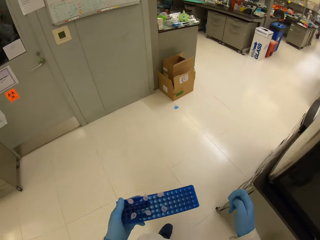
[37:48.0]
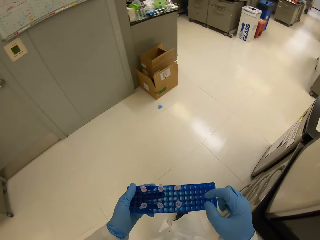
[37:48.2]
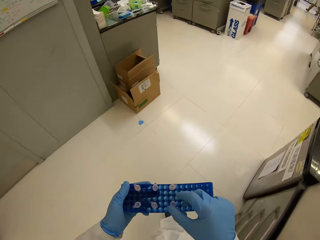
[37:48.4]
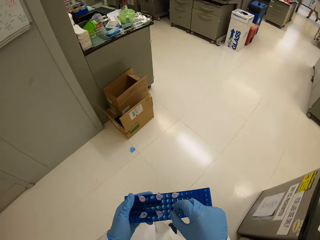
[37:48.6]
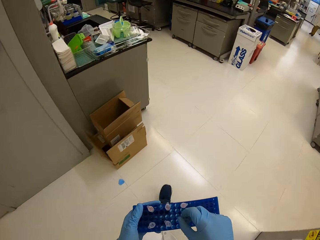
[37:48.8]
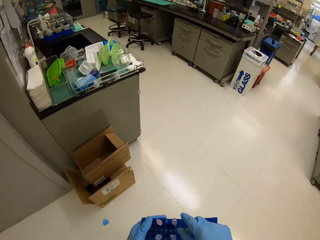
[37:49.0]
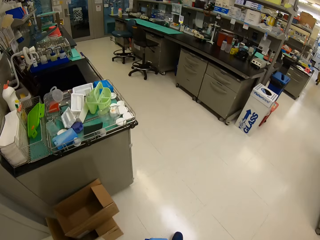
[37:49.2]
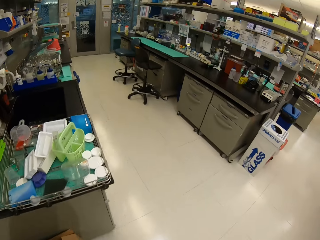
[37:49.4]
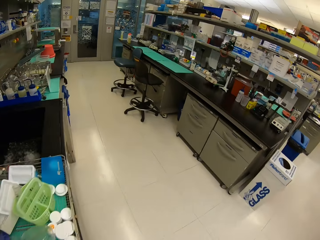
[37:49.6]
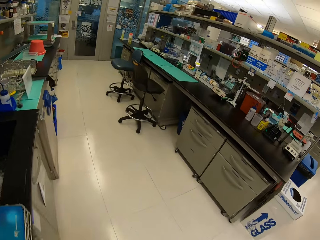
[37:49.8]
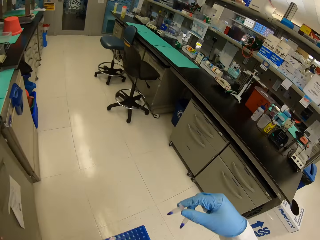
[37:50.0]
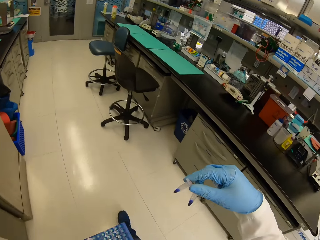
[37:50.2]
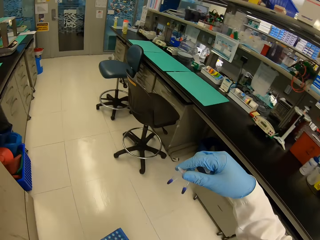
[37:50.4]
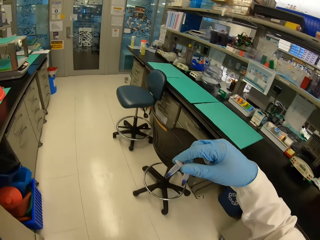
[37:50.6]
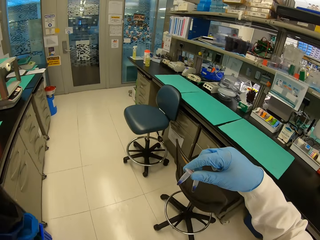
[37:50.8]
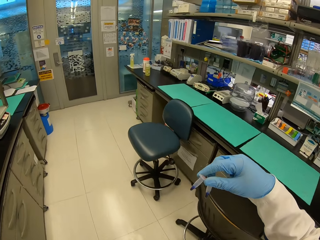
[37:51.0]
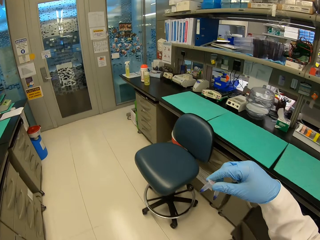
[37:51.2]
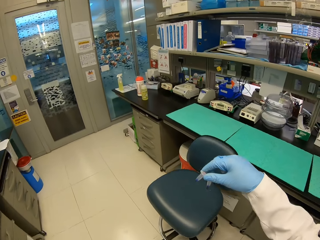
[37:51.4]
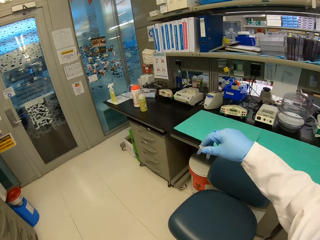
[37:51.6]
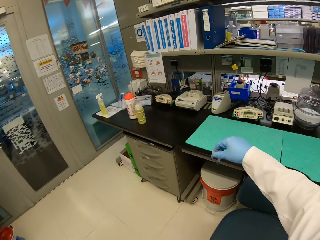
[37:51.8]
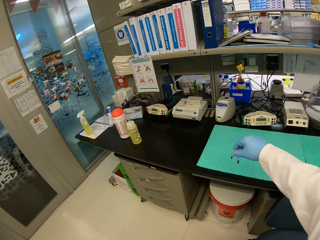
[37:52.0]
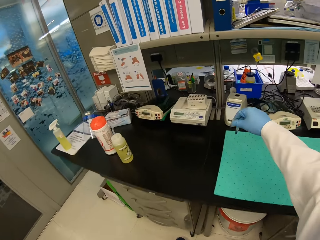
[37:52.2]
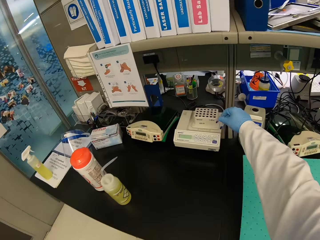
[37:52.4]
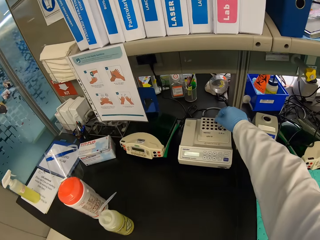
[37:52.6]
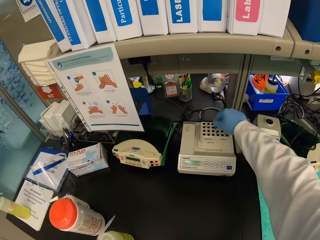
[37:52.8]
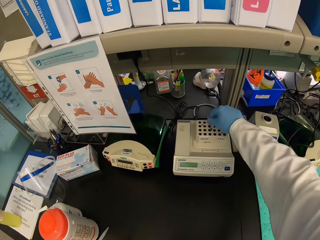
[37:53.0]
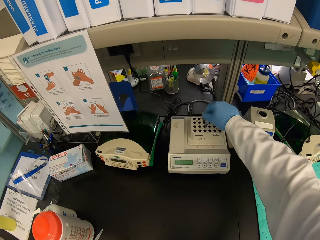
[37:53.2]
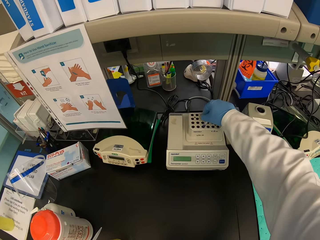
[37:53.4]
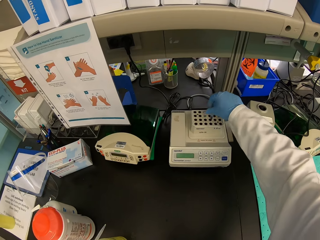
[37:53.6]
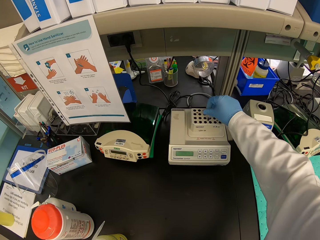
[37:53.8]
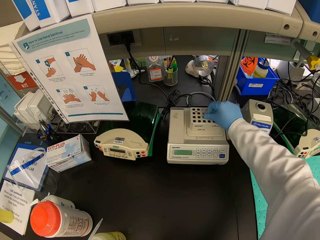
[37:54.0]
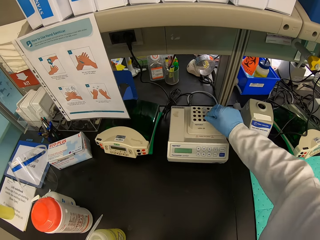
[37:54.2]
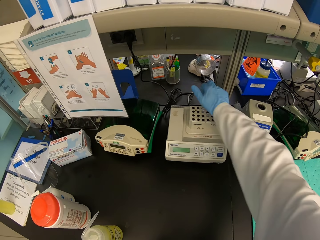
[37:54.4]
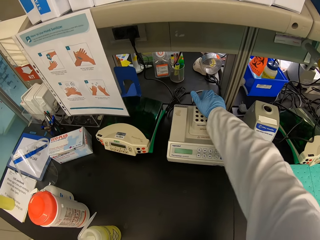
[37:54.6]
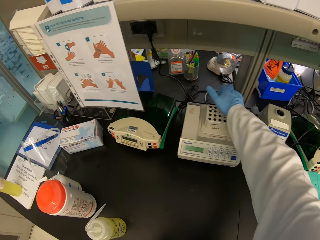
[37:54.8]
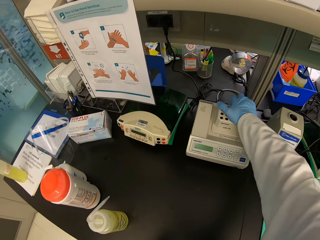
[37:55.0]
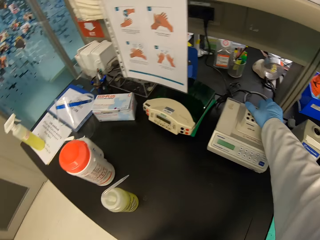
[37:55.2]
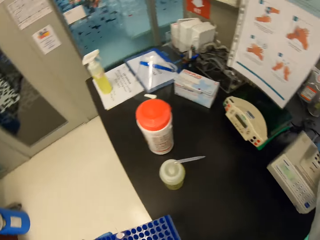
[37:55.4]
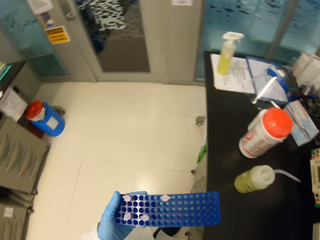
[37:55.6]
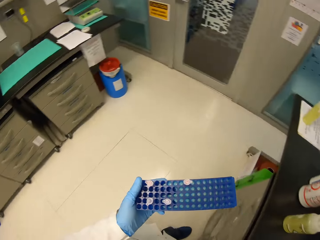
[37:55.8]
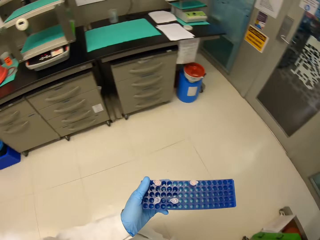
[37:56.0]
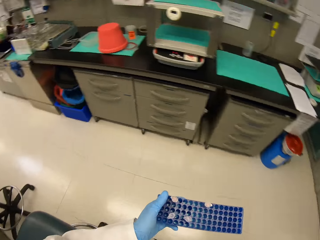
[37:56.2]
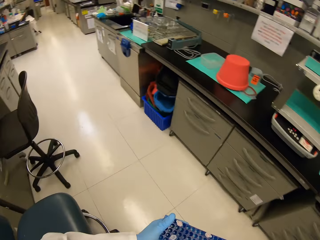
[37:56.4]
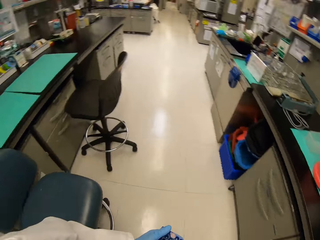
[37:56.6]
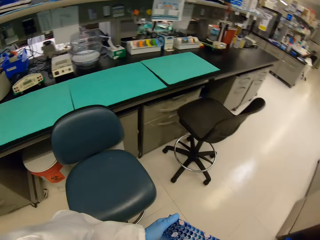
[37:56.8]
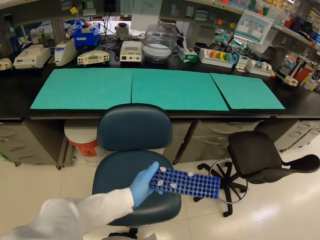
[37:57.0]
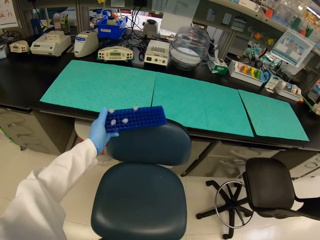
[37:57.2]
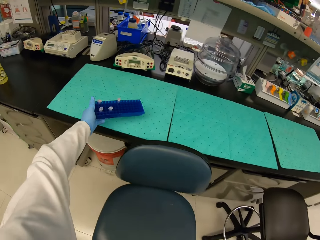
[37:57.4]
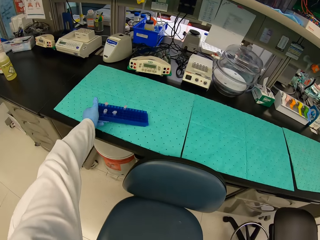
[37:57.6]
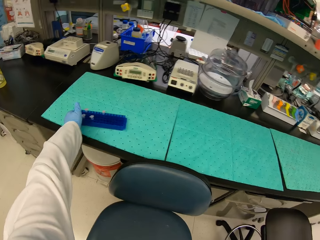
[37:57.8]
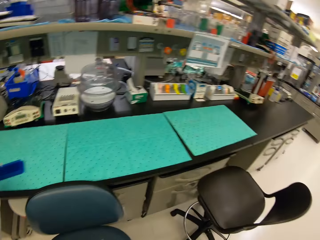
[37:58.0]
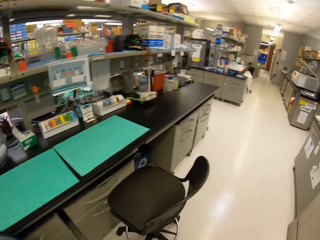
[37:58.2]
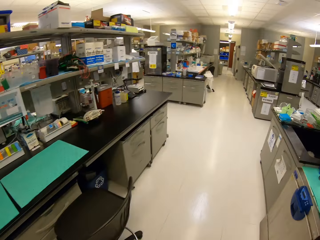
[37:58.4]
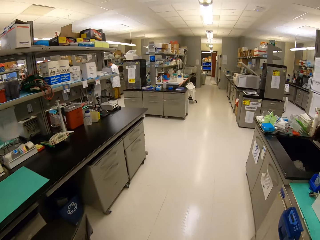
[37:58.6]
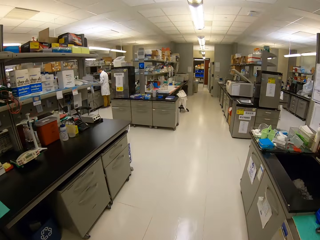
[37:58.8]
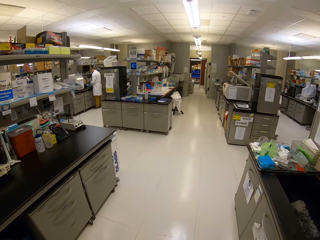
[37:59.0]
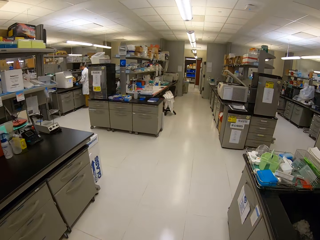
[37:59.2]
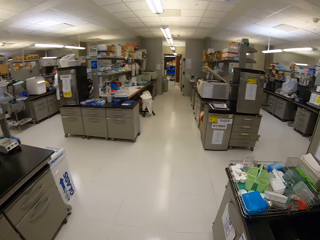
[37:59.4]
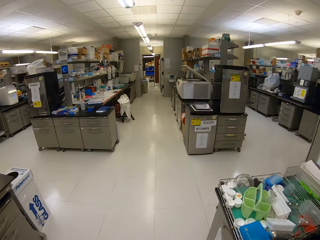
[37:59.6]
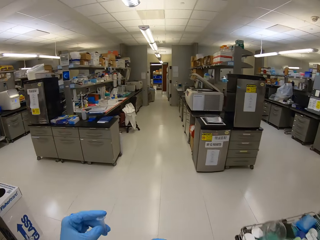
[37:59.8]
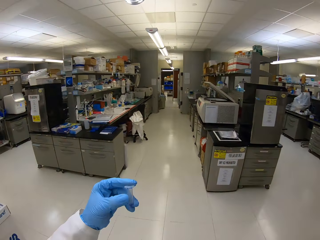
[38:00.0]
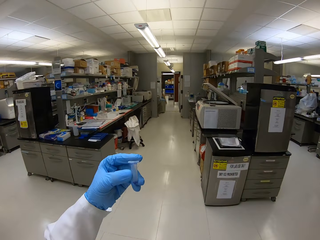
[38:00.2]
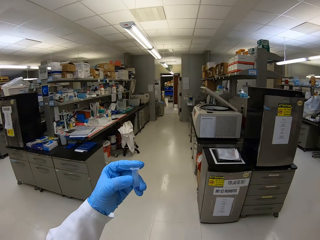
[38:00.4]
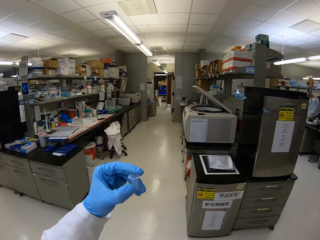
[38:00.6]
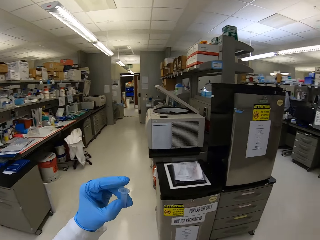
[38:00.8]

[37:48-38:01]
The camera wearer walks. They pick two test tubes or Eppendorf tubes from the blue test tube rack. They walk and check the Eppendorf tubes. They put the test tubes in a Cobas influenza machine or thermomixer. They look around. They put the blue test tube rack on the table. They walk around.

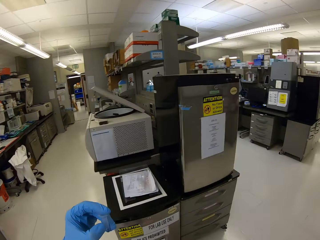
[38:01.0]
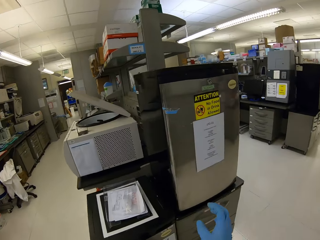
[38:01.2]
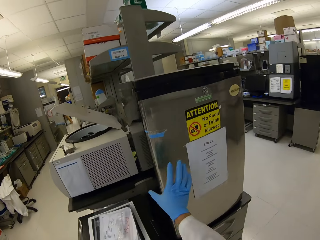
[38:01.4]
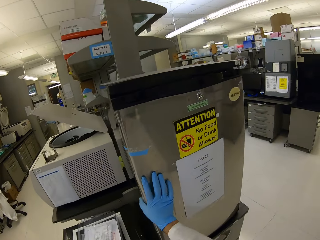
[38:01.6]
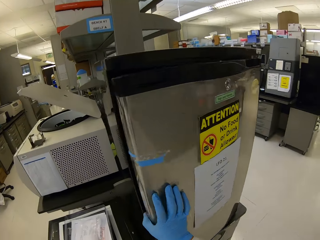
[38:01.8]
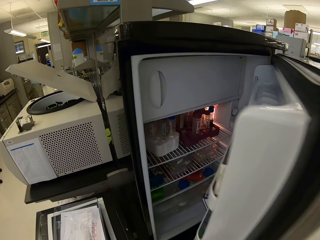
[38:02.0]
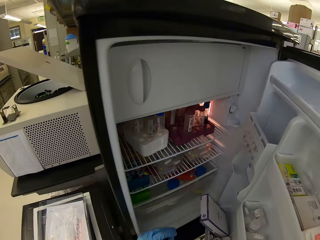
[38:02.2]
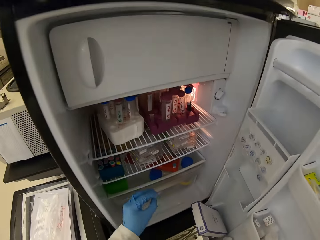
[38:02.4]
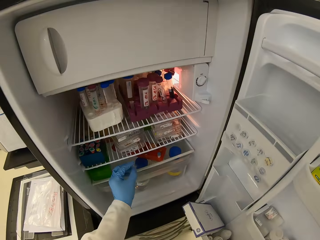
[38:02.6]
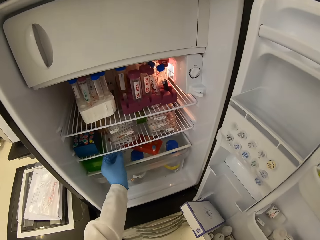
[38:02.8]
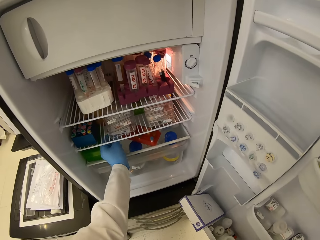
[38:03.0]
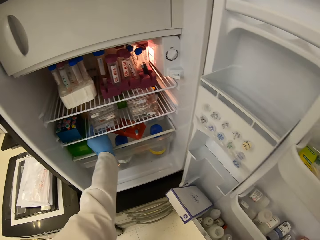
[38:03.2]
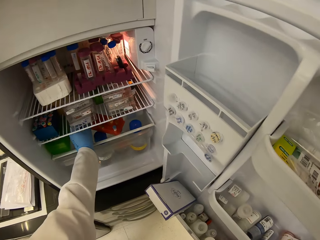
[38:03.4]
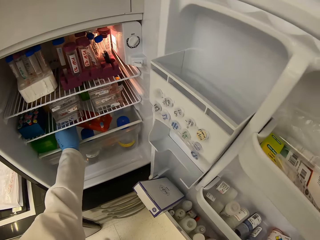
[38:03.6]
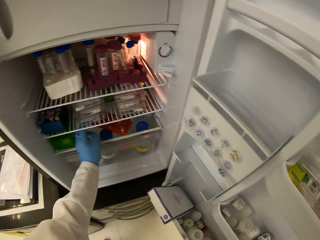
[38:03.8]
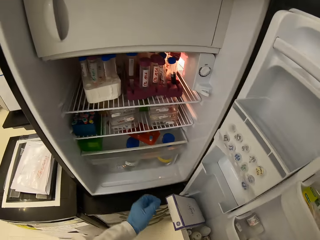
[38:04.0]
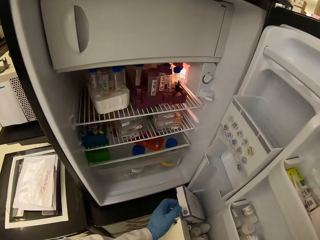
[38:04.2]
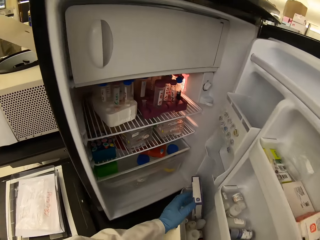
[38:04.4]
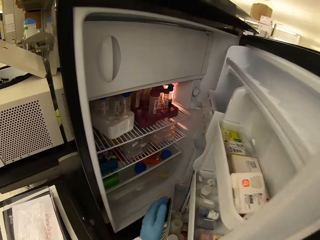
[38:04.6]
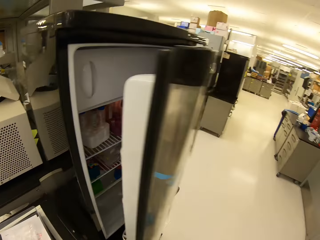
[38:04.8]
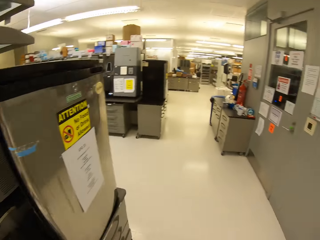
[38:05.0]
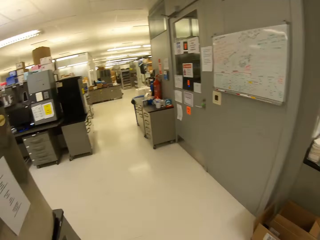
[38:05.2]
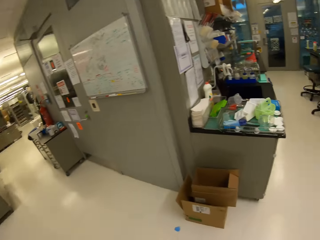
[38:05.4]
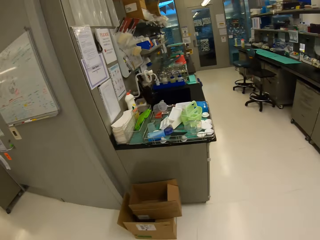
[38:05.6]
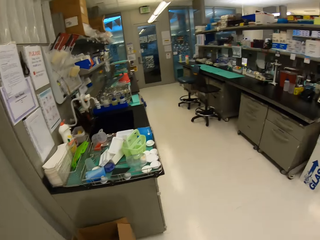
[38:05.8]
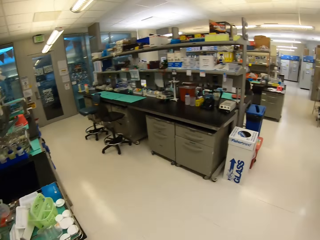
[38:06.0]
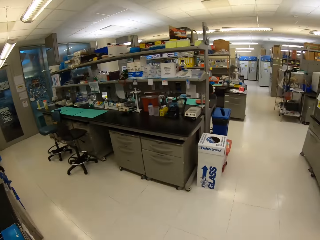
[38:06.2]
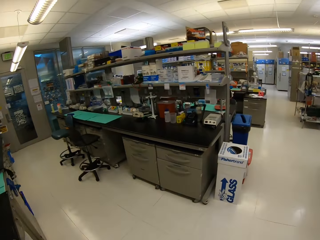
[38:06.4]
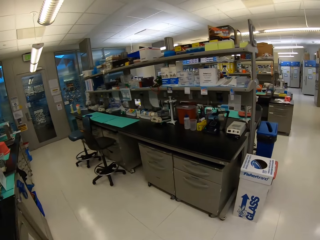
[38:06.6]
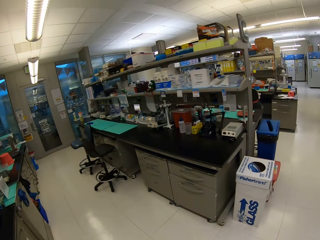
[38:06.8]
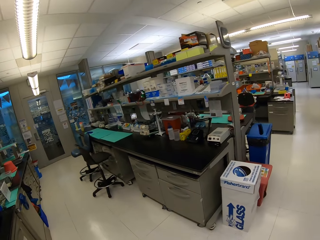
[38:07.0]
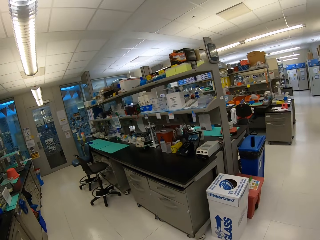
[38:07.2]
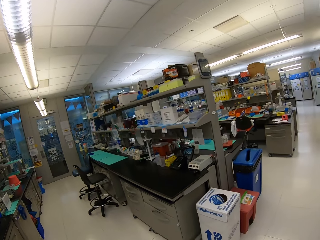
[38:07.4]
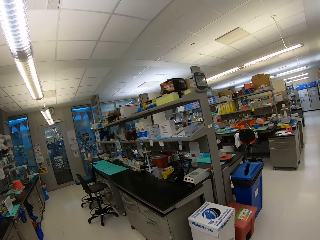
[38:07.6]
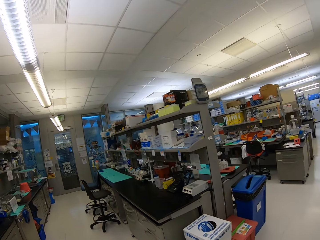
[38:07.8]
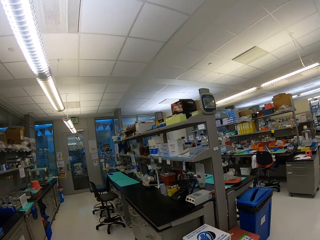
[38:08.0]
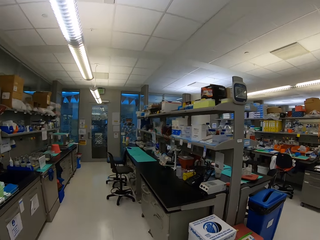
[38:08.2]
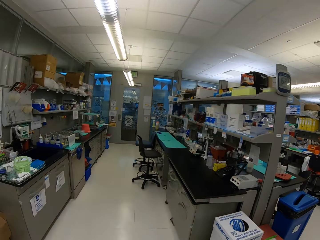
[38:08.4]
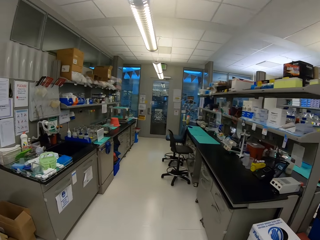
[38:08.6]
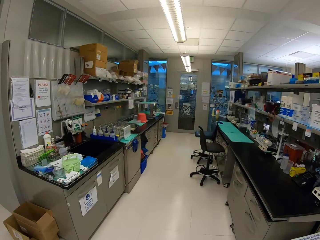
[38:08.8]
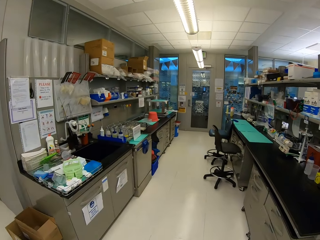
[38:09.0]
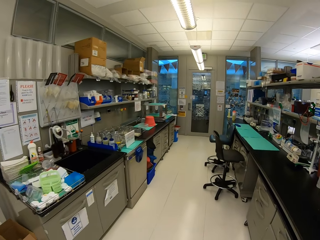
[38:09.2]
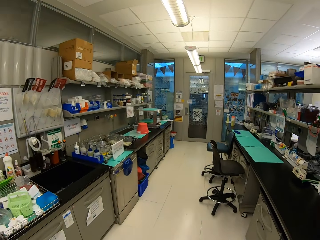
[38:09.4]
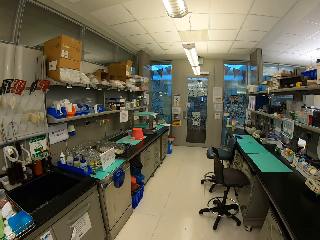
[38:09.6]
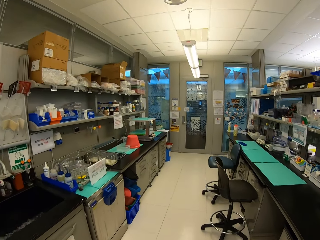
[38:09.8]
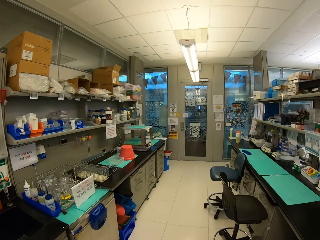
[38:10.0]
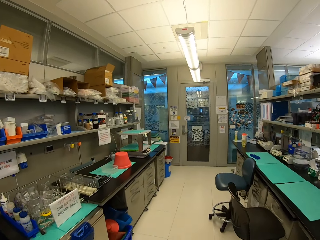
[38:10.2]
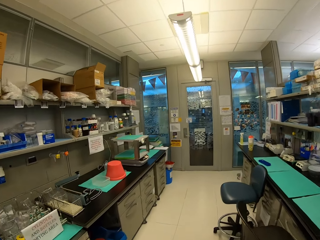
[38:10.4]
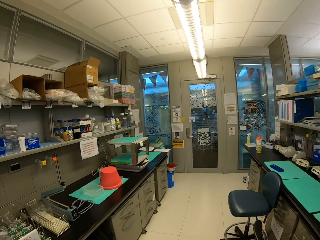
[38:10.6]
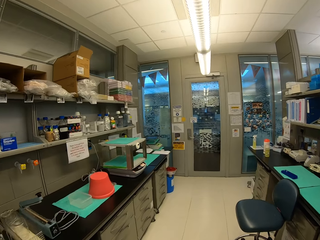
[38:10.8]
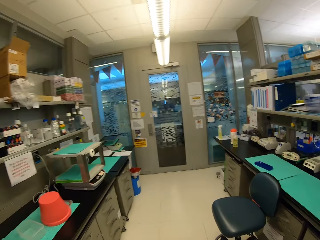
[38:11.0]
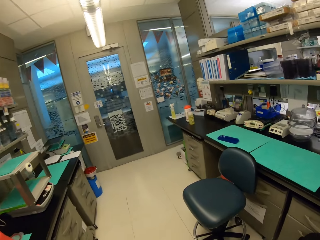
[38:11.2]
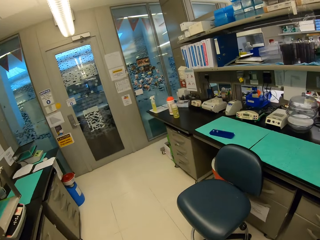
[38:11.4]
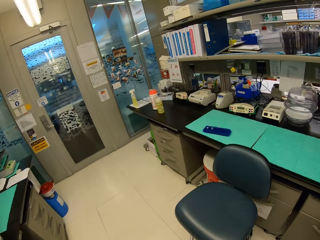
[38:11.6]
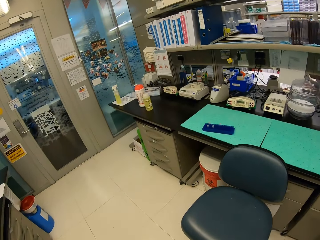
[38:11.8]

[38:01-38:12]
The camera wearer checks the Eppendorf tube. They open a laboratory freezer. They put the test tubes with chemical in the laboratory freezer. They close the laboratory freezer. They walk around.
